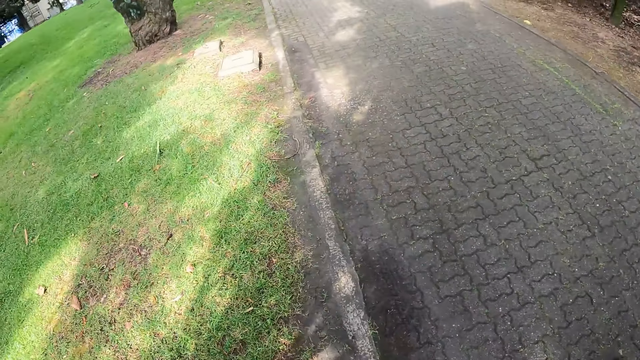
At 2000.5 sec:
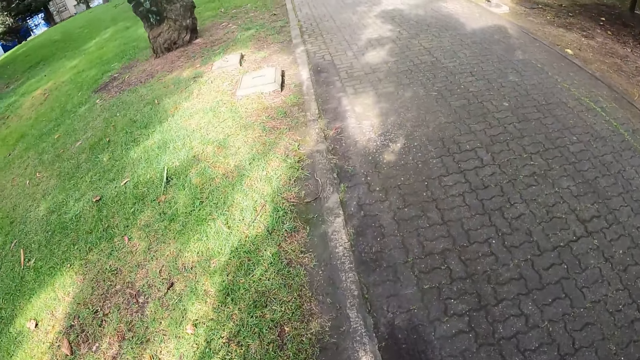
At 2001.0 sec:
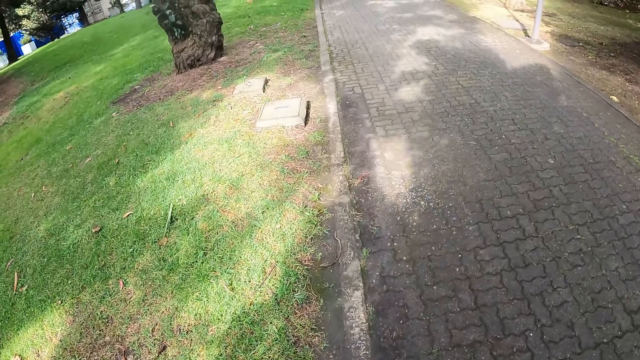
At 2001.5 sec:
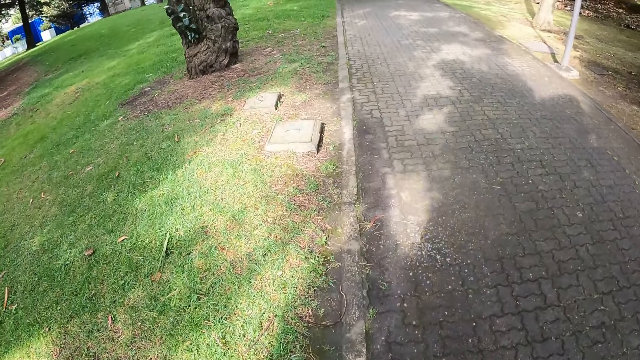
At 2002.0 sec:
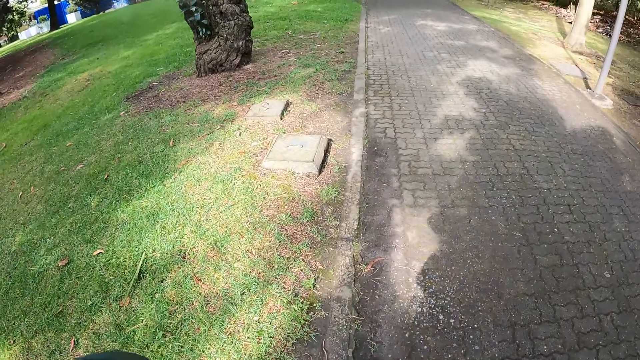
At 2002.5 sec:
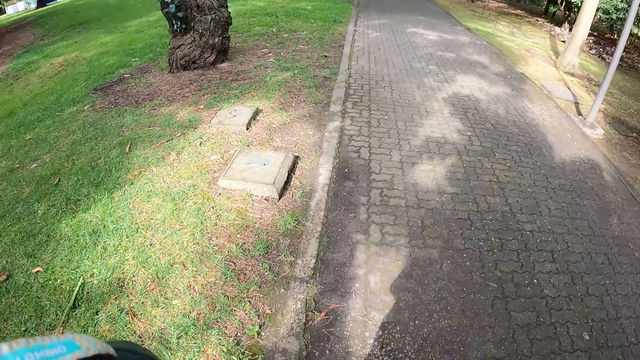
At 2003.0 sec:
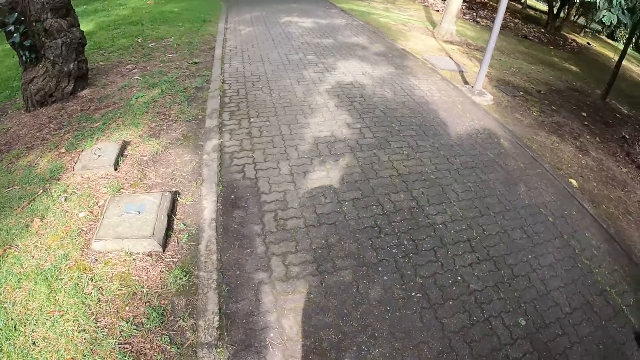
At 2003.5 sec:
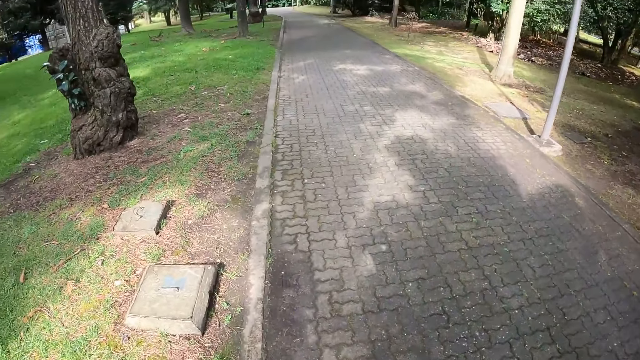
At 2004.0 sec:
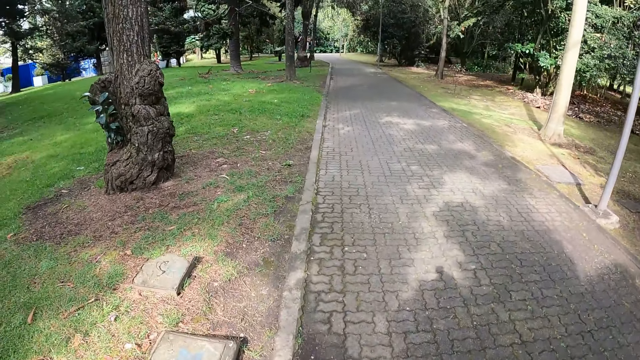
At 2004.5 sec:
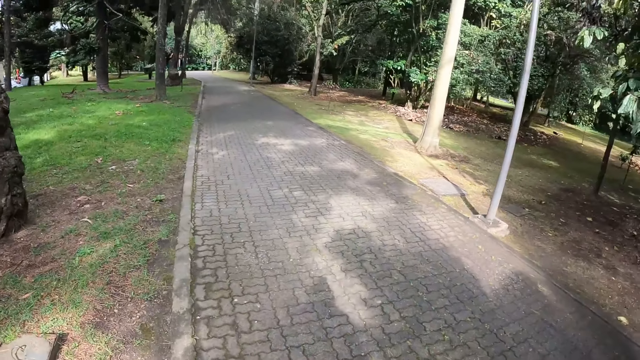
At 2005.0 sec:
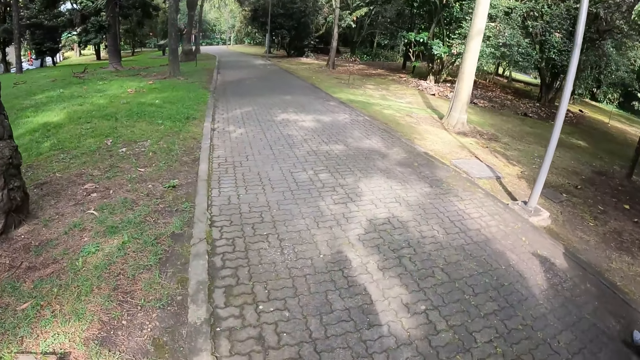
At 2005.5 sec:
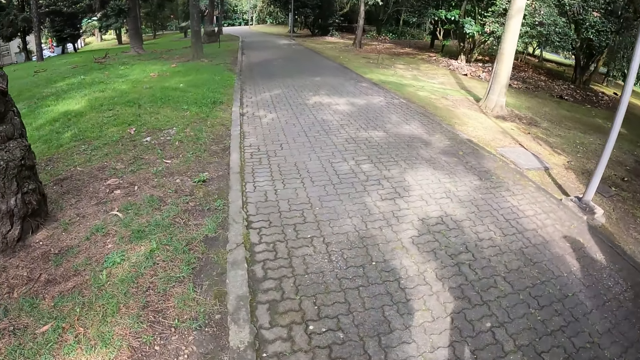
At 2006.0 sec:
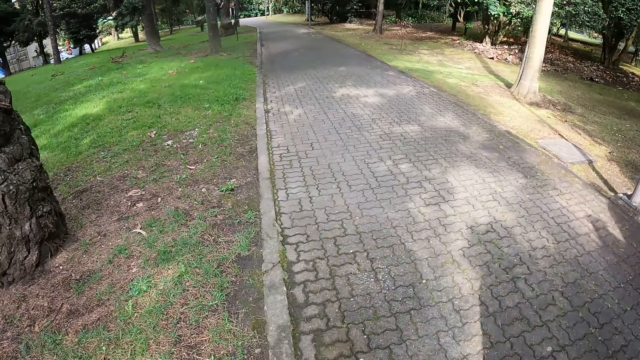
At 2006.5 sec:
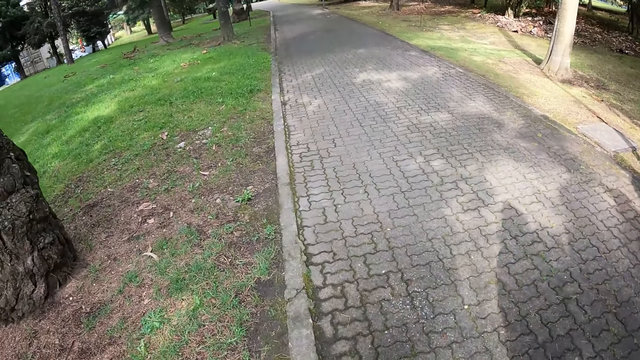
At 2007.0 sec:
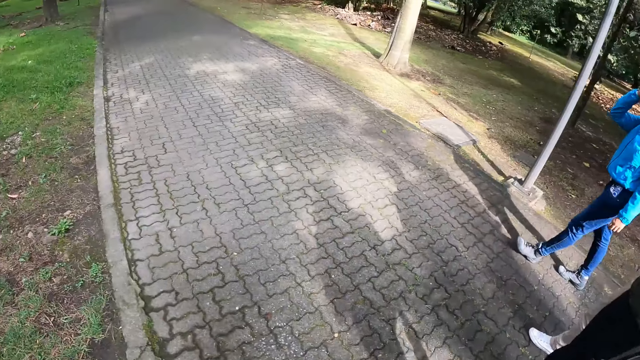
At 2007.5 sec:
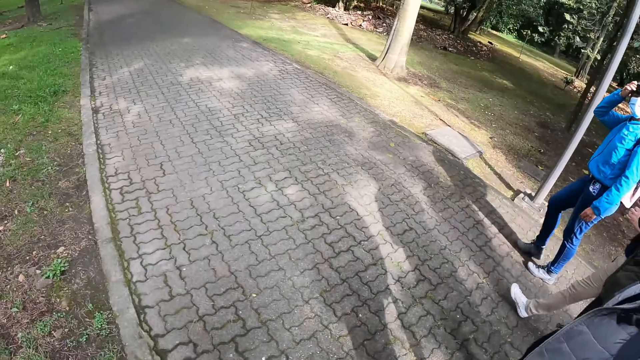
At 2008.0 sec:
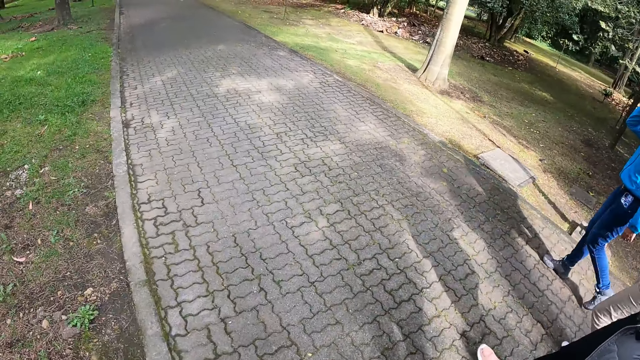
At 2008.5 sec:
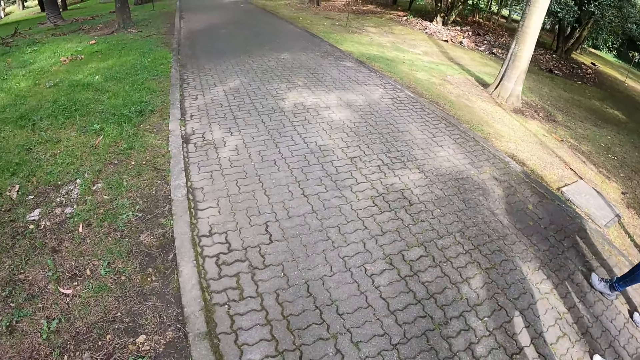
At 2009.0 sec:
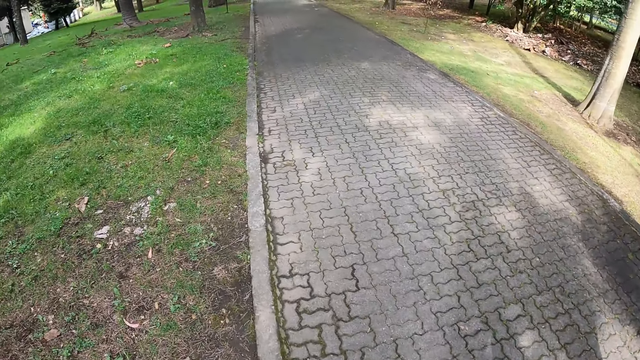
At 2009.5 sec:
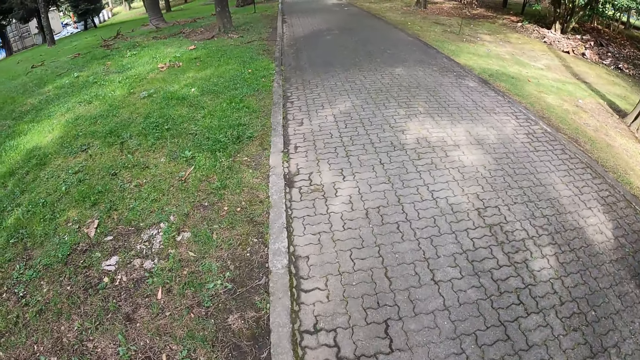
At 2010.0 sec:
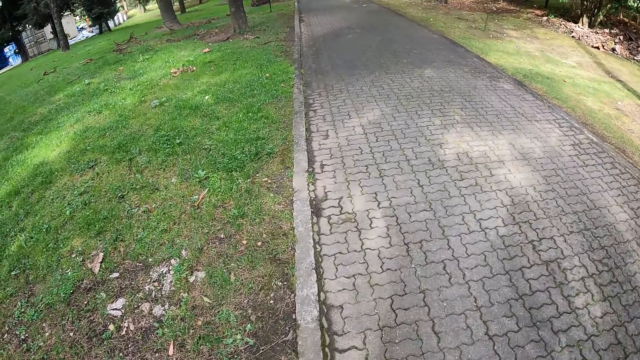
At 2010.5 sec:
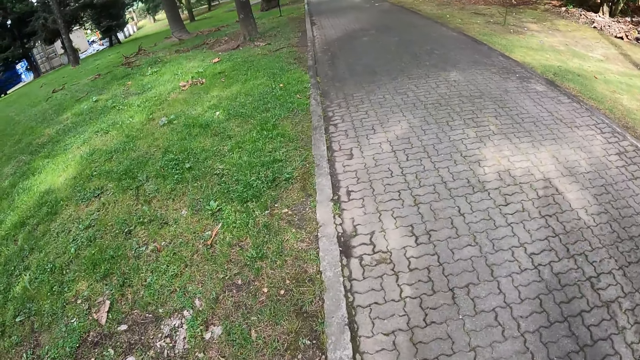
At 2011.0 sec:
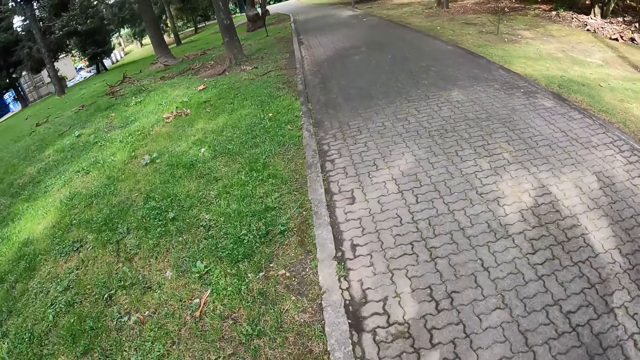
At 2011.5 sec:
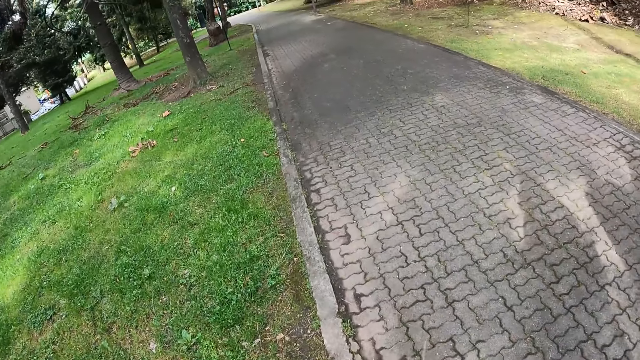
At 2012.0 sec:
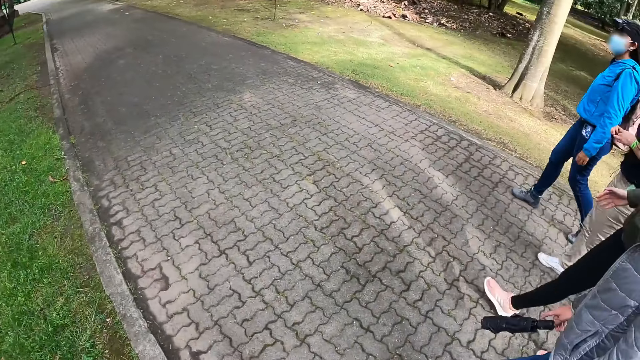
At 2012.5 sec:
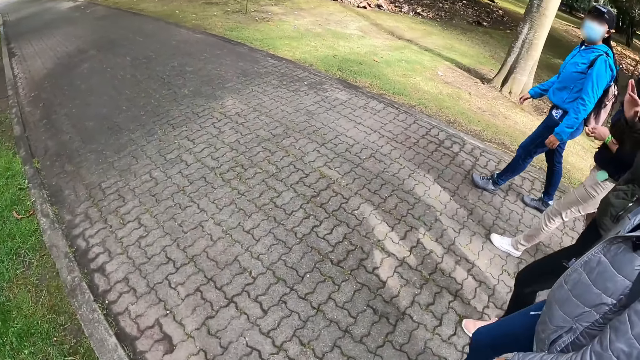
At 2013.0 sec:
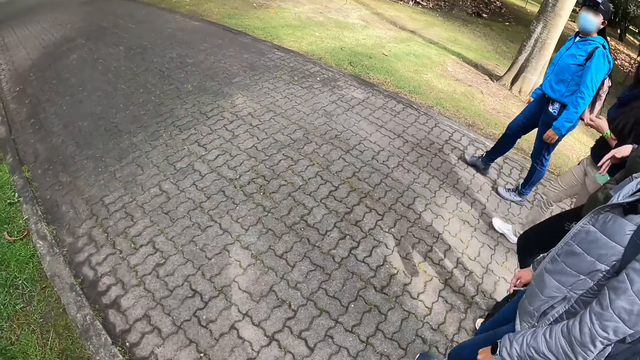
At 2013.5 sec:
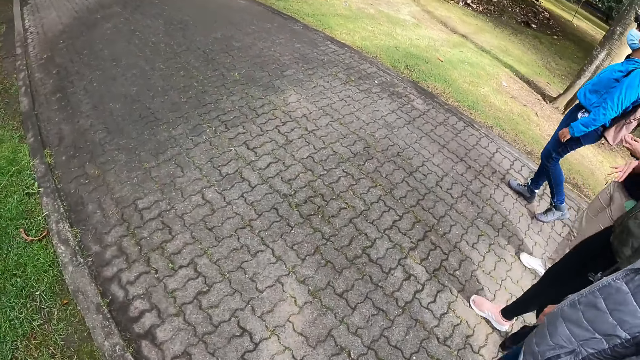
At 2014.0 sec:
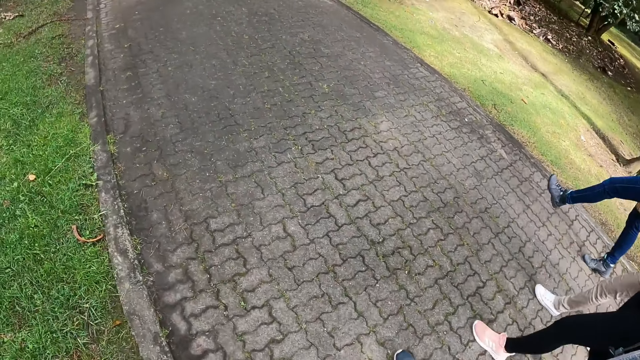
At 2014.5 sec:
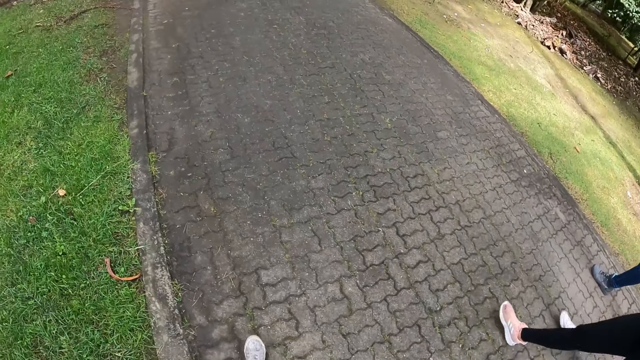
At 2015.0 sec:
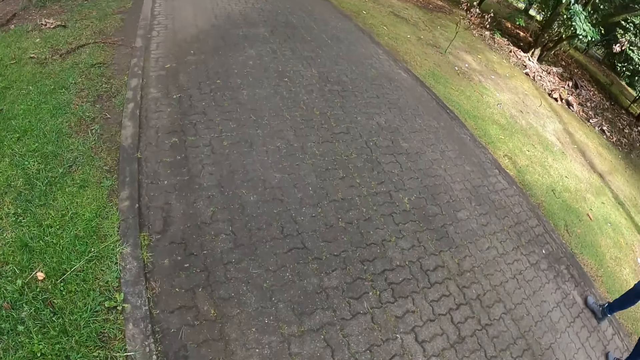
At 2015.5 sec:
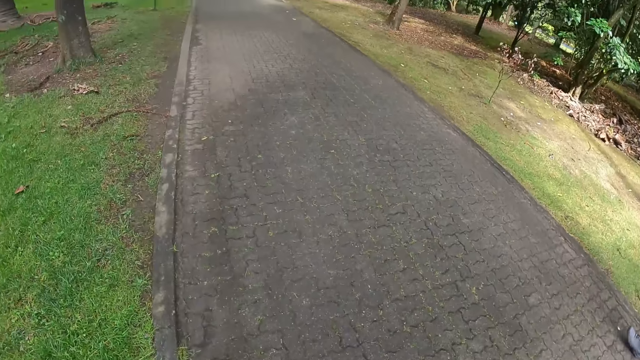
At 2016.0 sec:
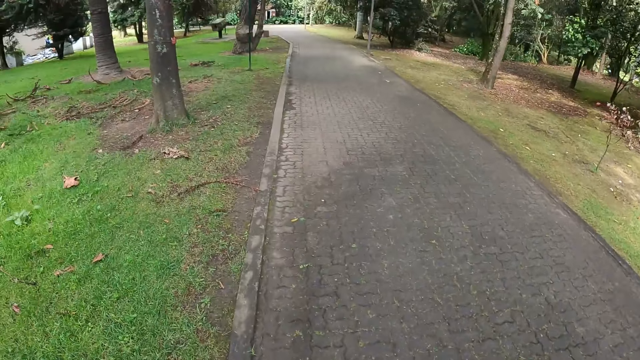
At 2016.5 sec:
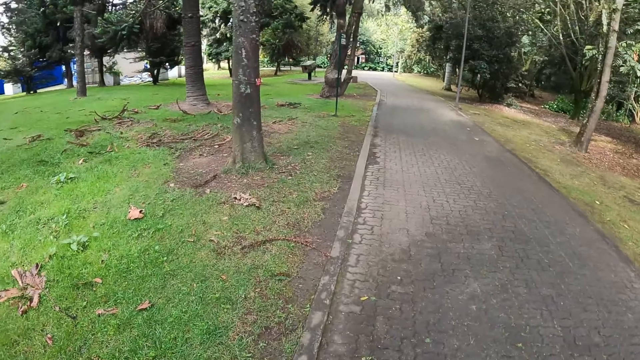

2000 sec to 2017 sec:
The camera wearer adjusts a camera on her head. She raises her hand. The woman gestures with her right hand.

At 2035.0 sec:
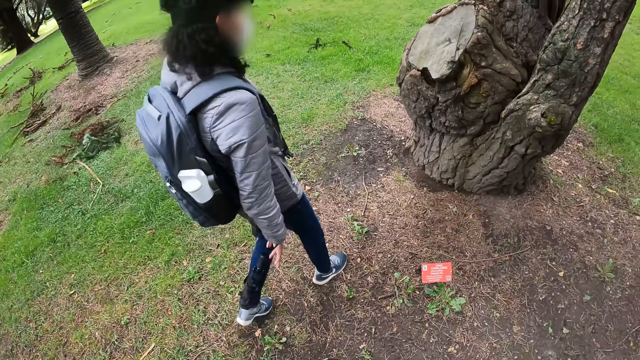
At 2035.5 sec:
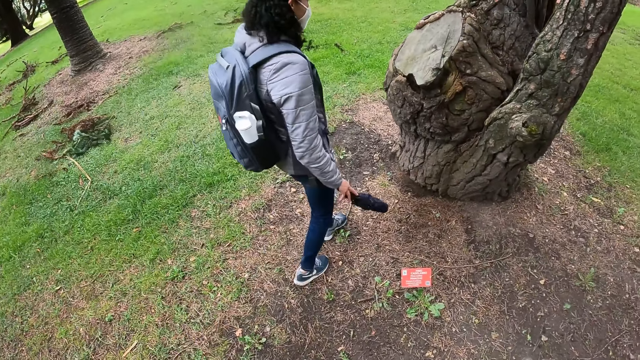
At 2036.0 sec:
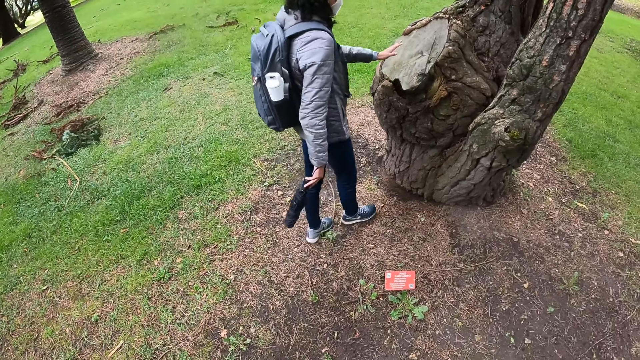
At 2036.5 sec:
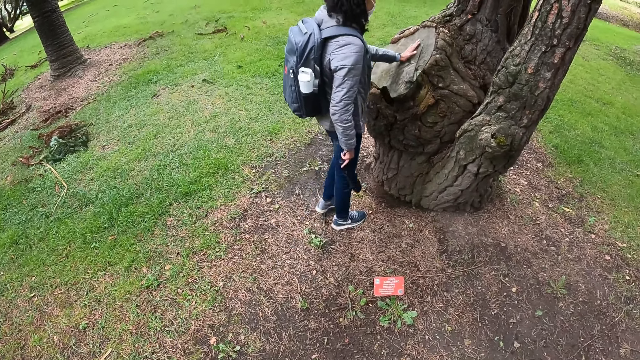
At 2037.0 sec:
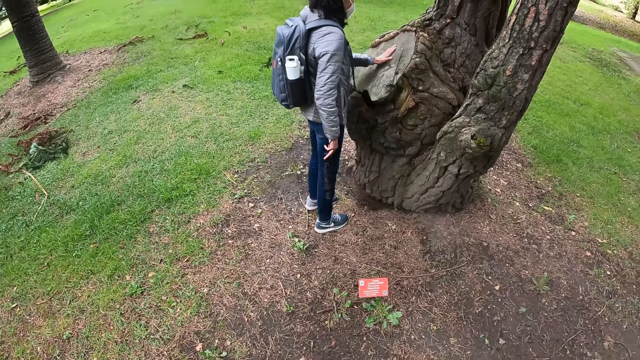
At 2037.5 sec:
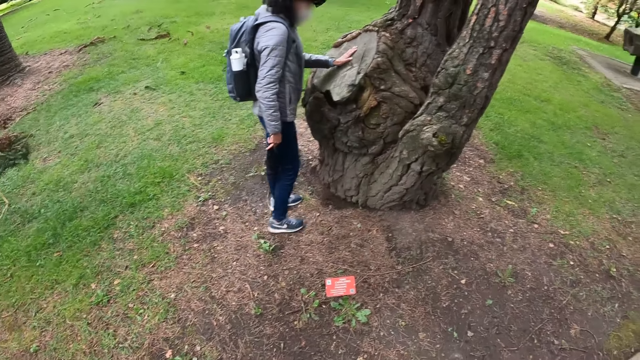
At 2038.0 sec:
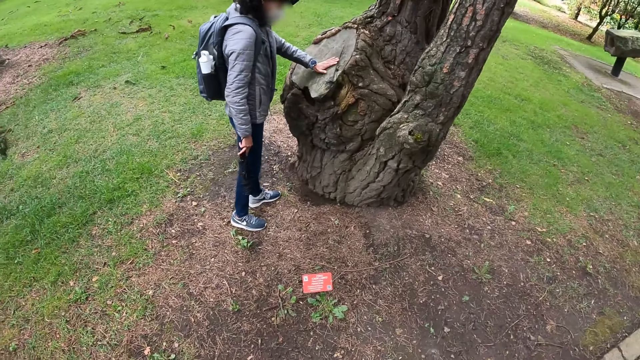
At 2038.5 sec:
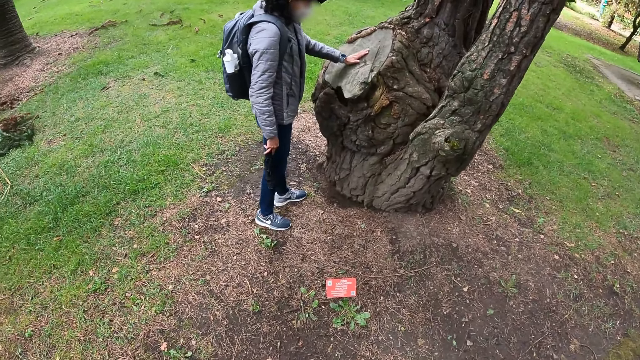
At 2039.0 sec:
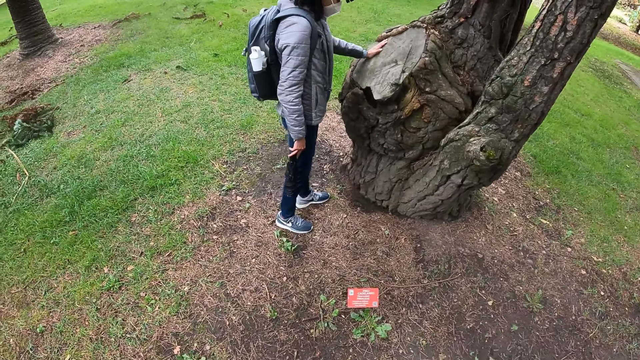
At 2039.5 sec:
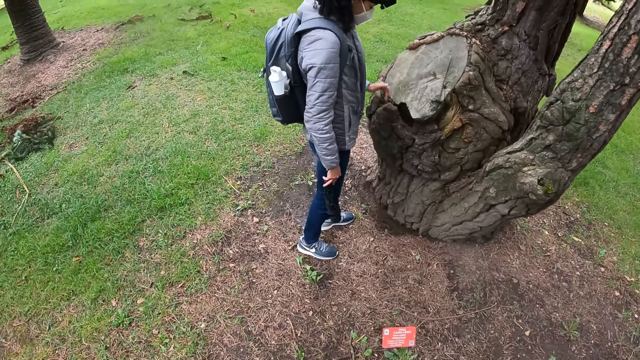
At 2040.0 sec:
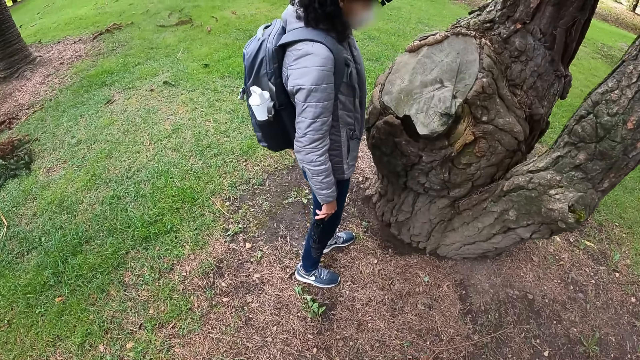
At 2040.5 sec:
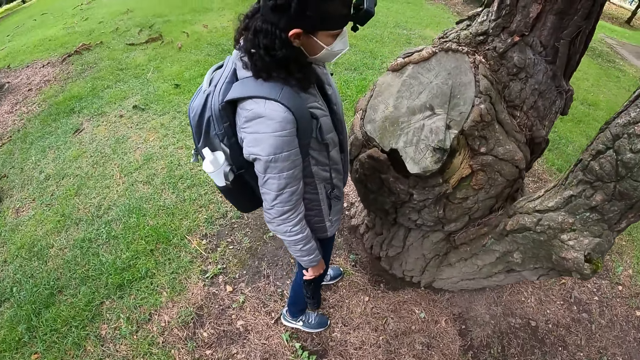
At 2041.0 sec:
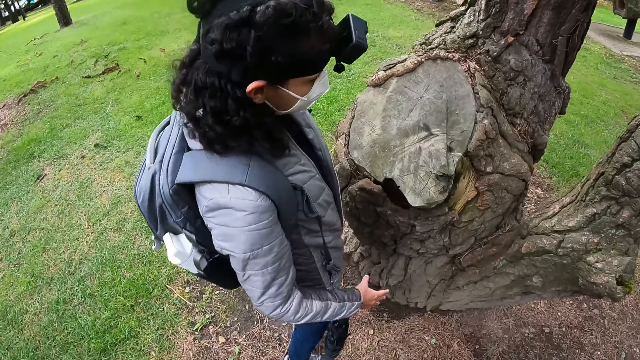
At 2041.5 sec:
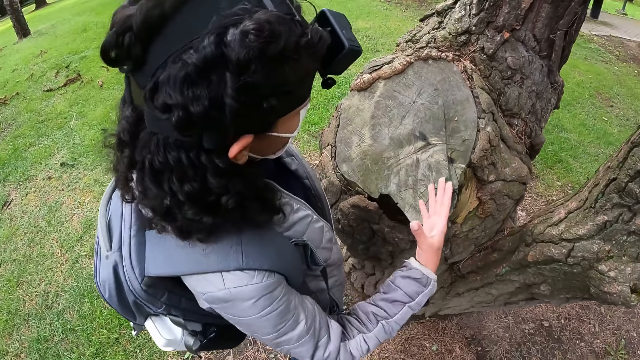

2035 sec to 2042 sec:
The woman touches a tree trunk with her left hand. The camera wearer looks at the woman. They move towards the woman.
